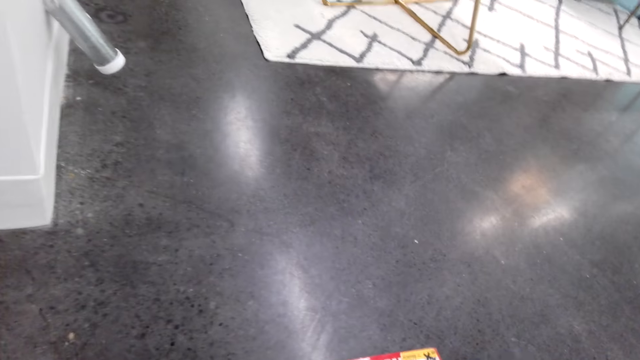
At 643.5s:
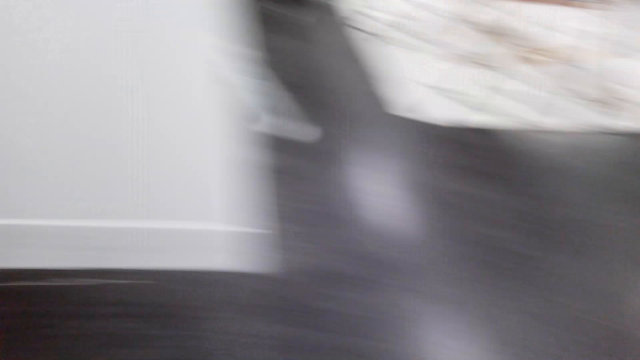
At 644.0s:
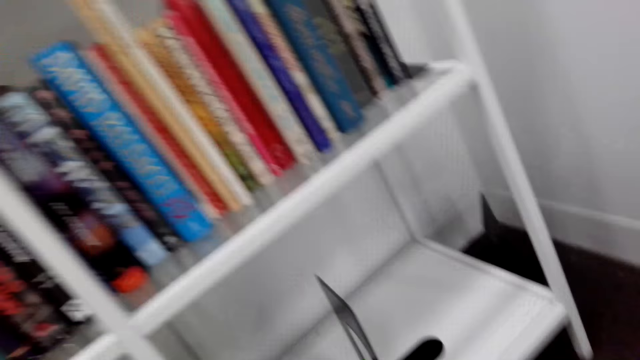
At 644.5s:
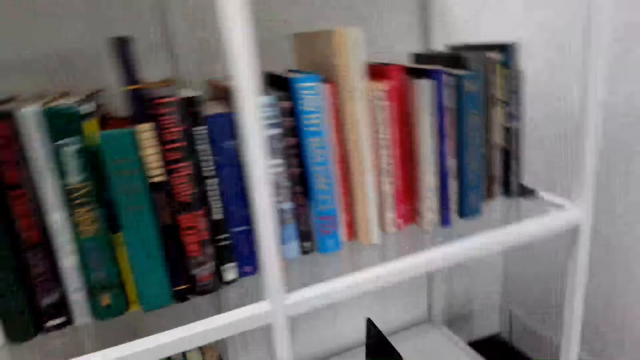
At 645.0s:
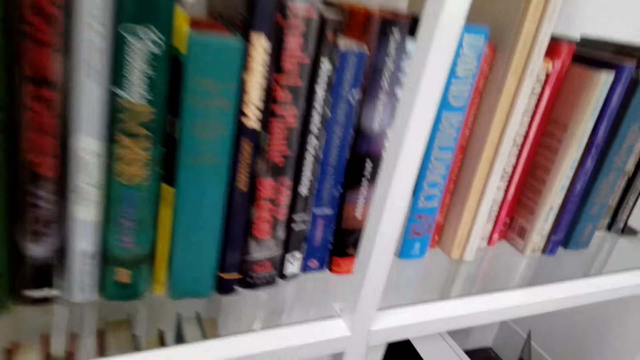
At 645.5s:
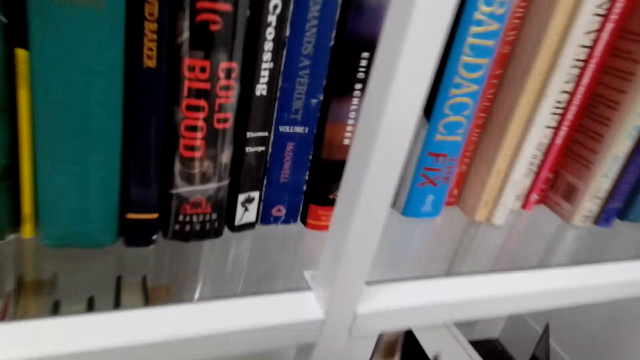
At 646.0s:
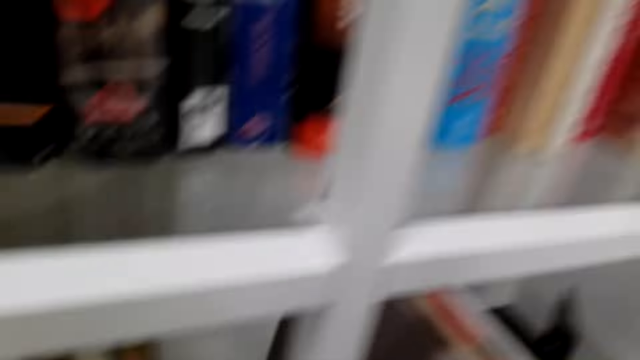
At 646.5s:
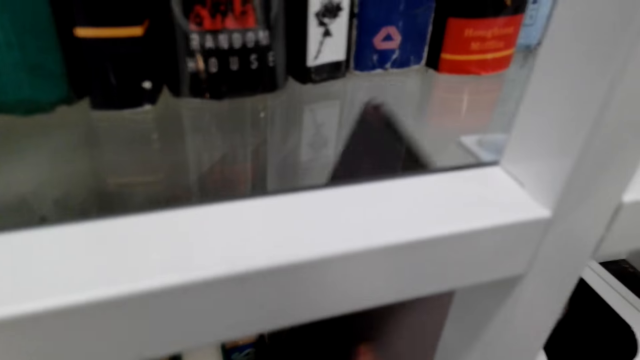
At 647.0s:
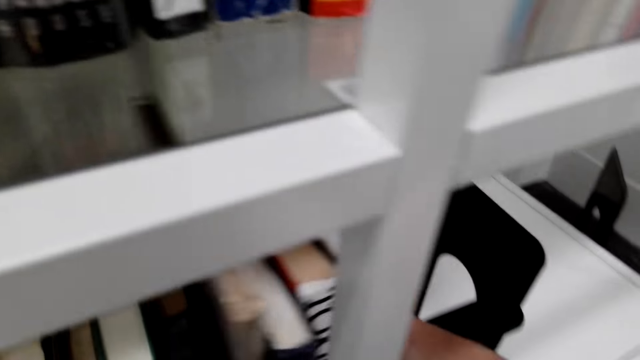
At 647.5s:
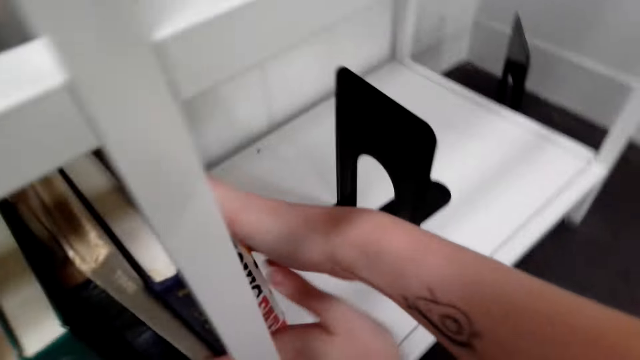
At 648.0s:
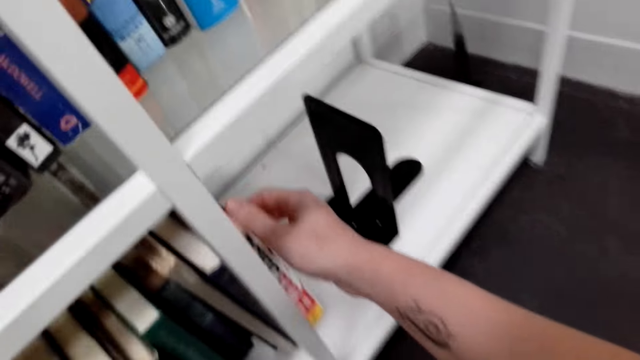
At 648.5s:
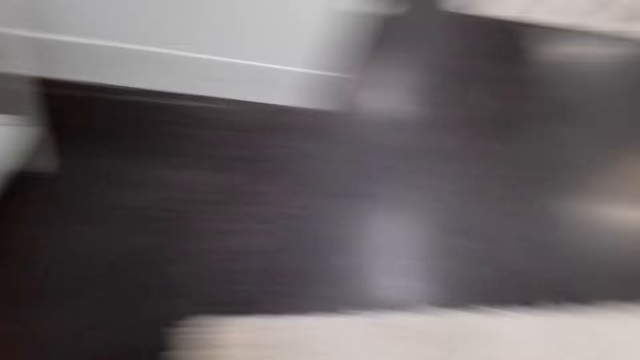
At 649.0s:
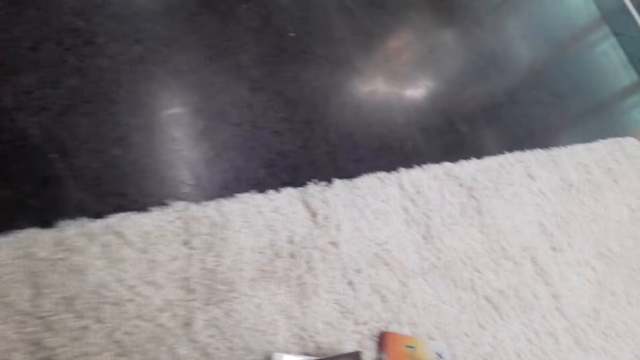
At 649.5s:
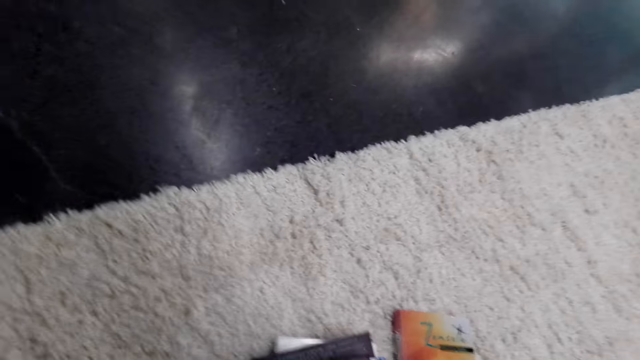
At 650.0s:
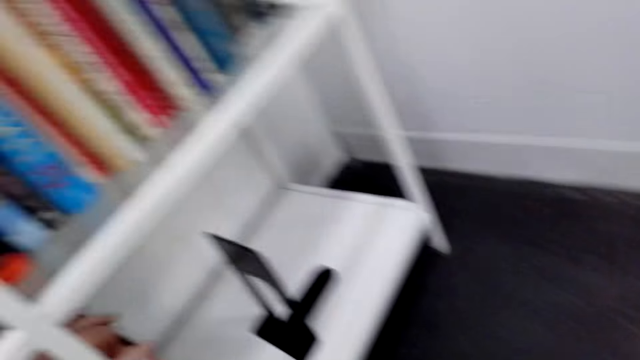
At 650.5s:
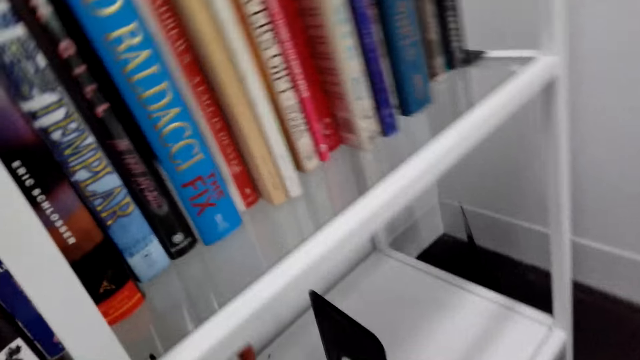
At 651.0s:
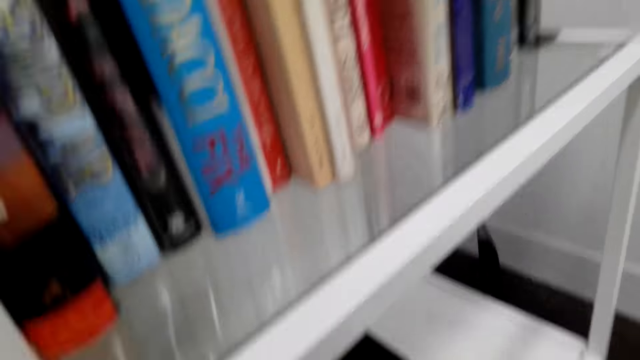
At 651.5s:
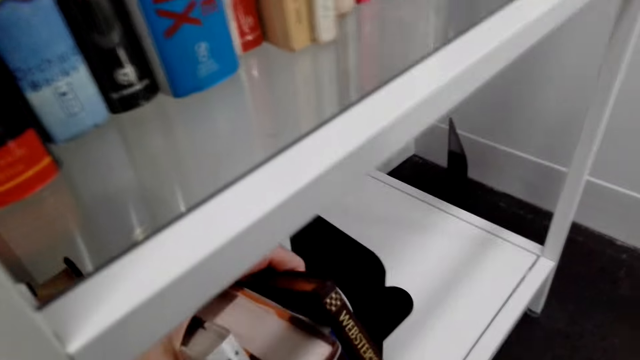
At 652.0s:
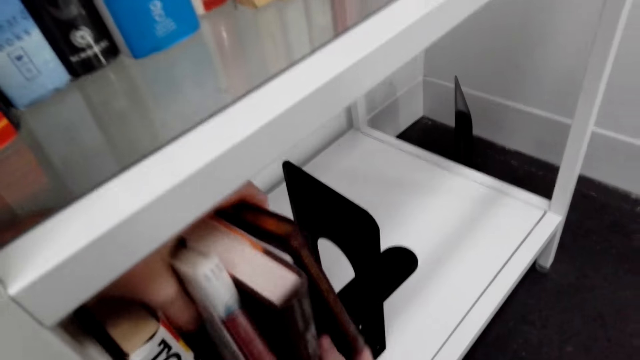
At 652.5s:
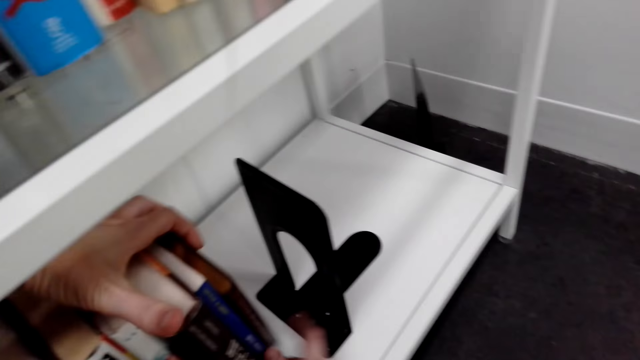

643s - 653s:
The camera wearer picks books on the floor. They move around. They arrange the books in the shelf. They move around. They pick books on the floor. They move around. They arrange the books in the shelf.

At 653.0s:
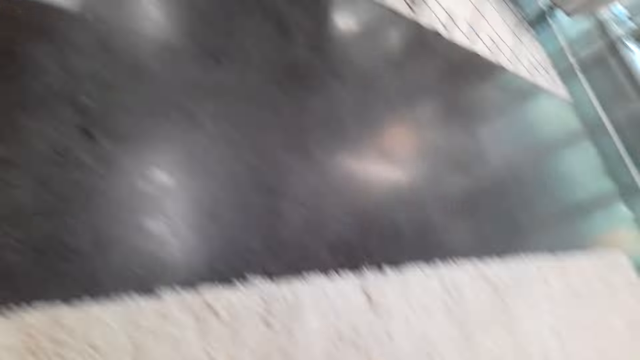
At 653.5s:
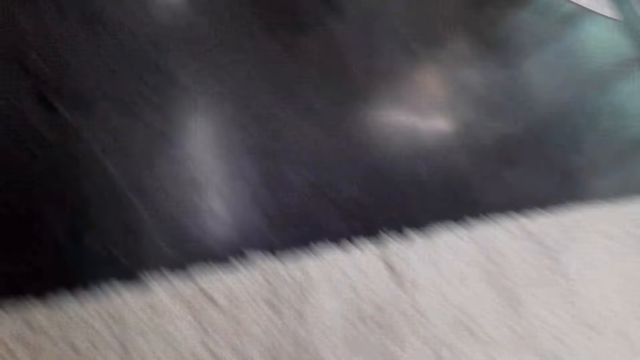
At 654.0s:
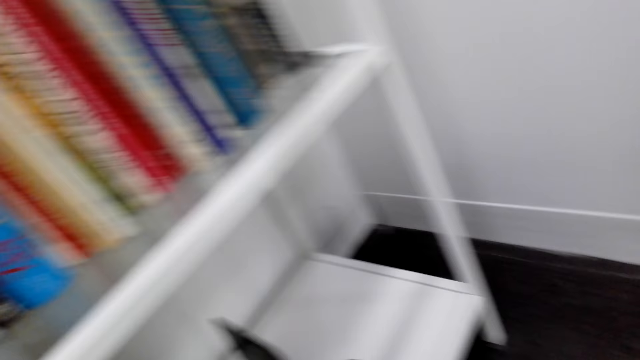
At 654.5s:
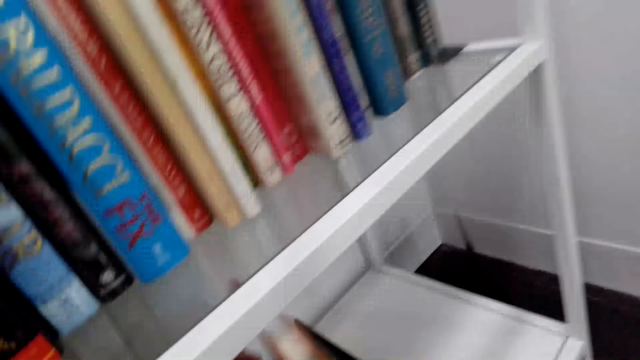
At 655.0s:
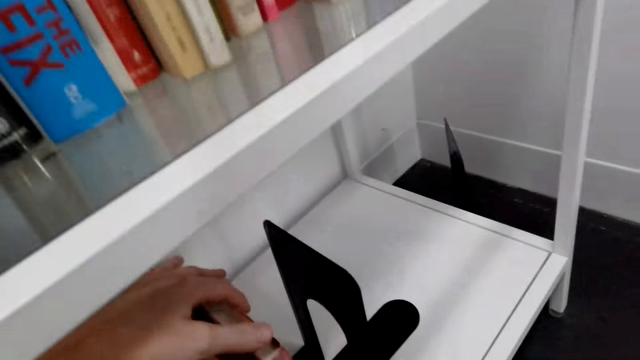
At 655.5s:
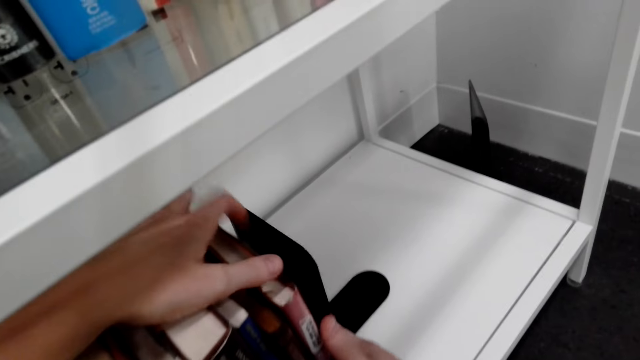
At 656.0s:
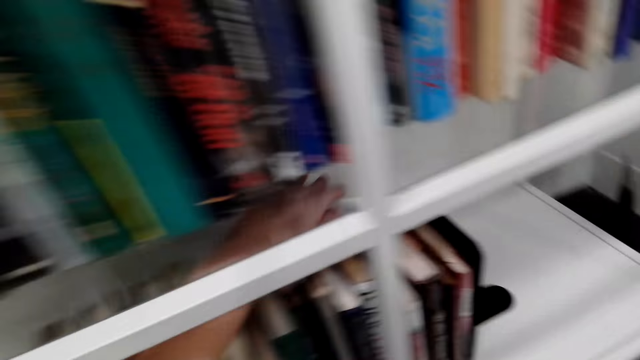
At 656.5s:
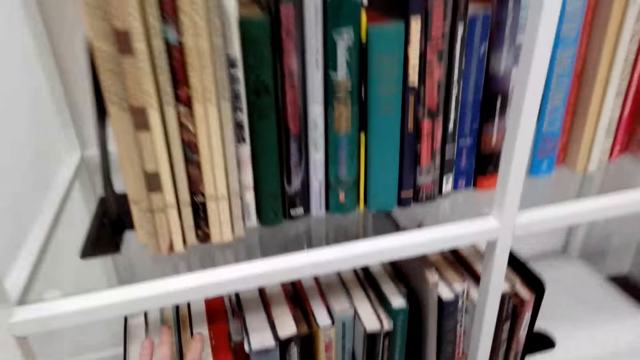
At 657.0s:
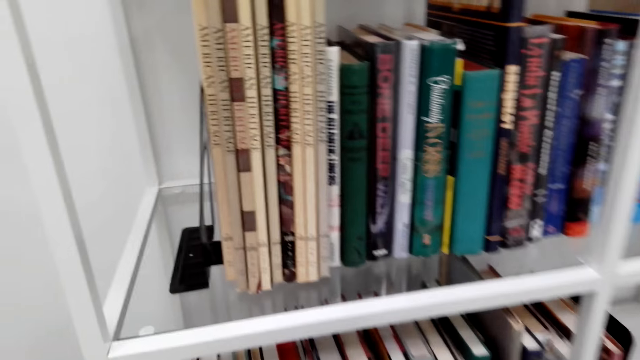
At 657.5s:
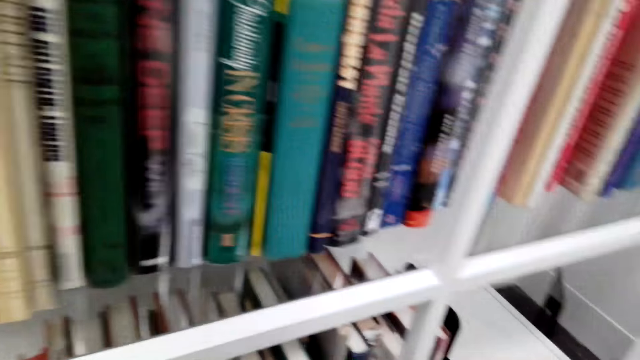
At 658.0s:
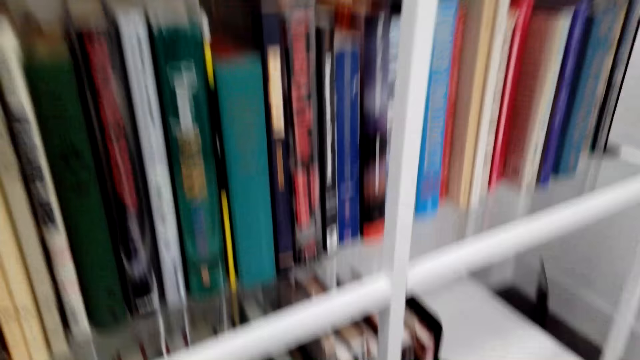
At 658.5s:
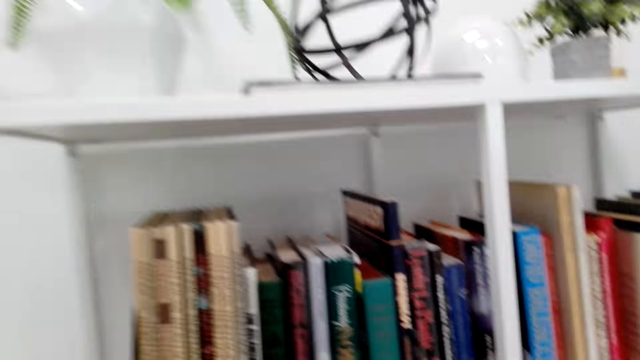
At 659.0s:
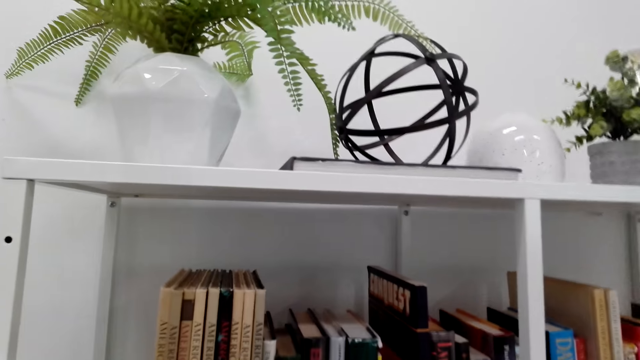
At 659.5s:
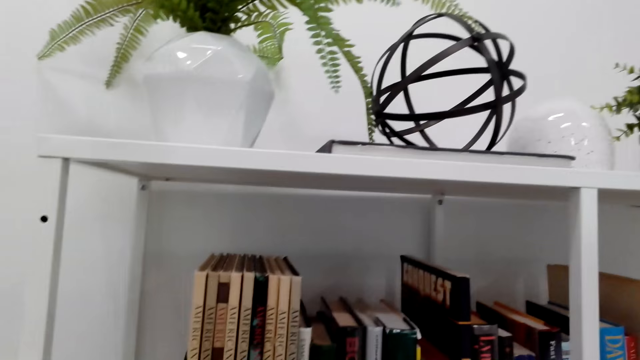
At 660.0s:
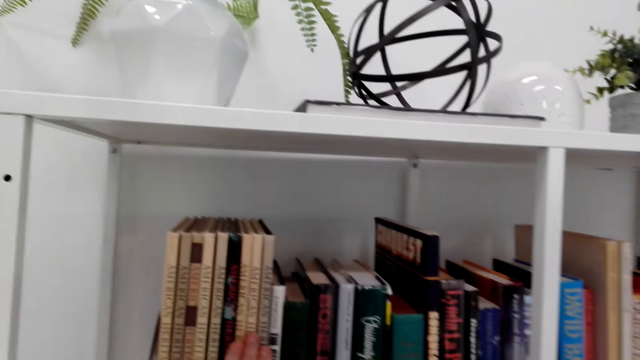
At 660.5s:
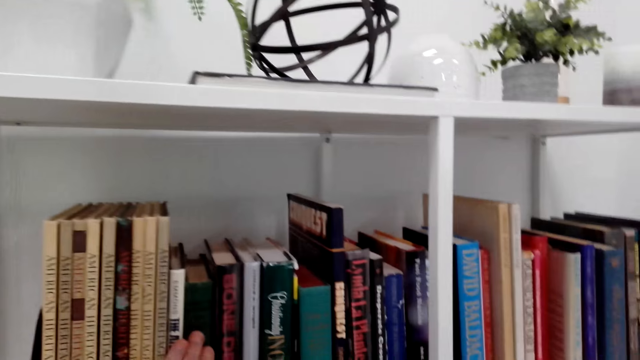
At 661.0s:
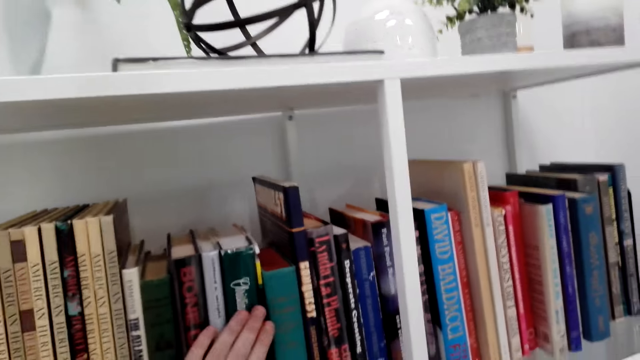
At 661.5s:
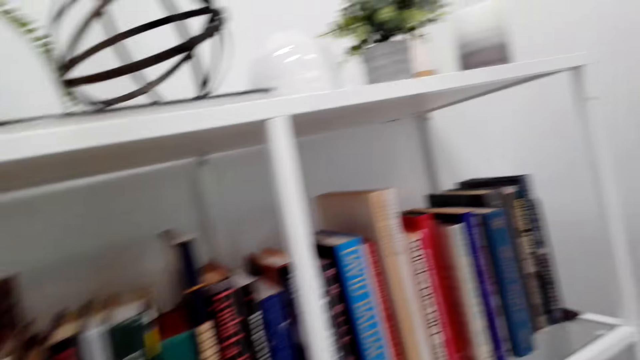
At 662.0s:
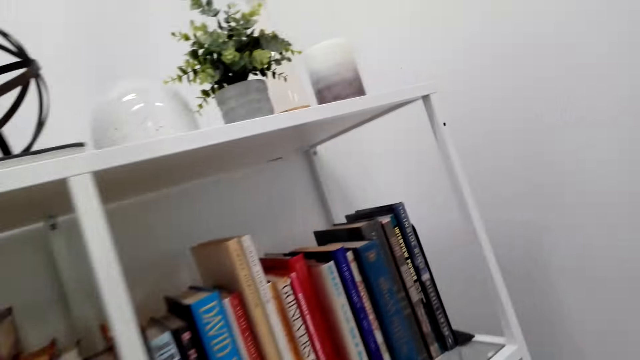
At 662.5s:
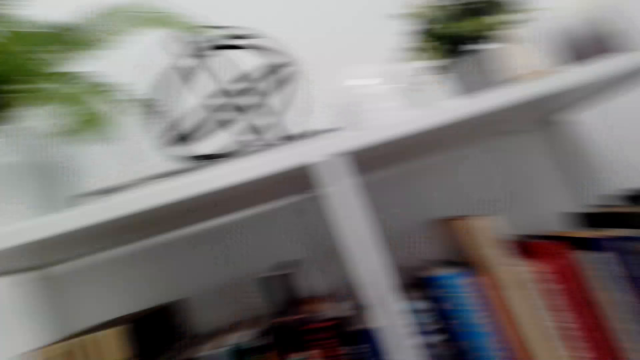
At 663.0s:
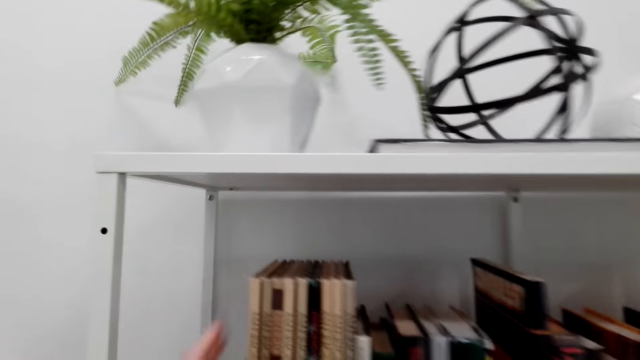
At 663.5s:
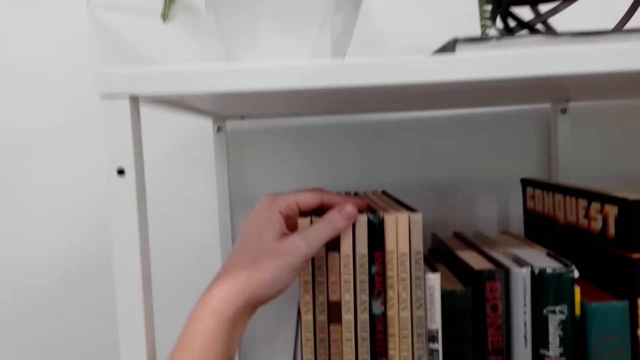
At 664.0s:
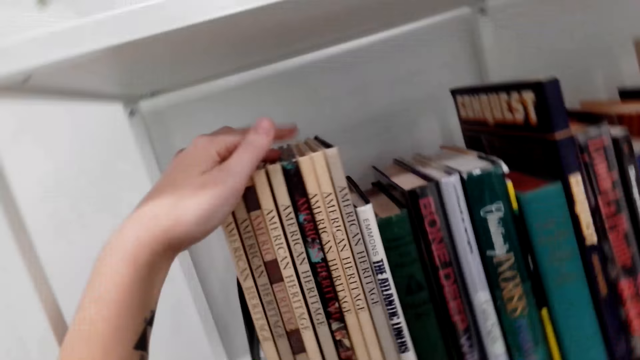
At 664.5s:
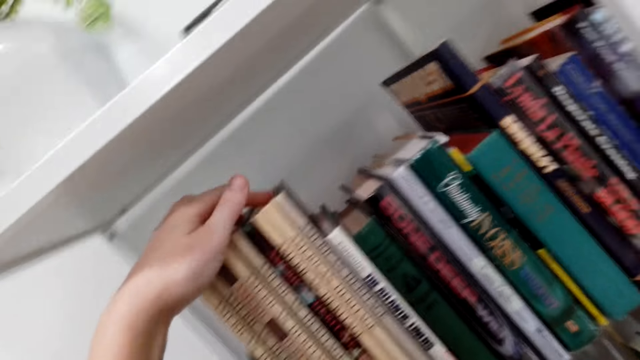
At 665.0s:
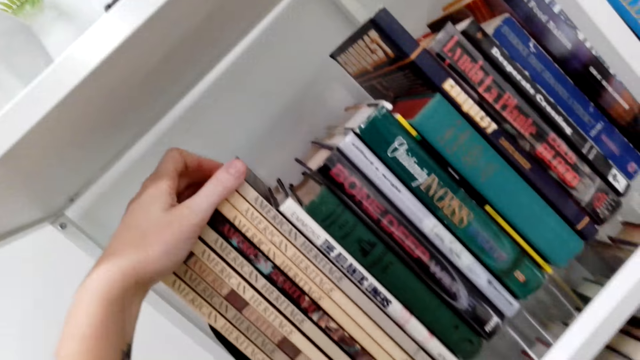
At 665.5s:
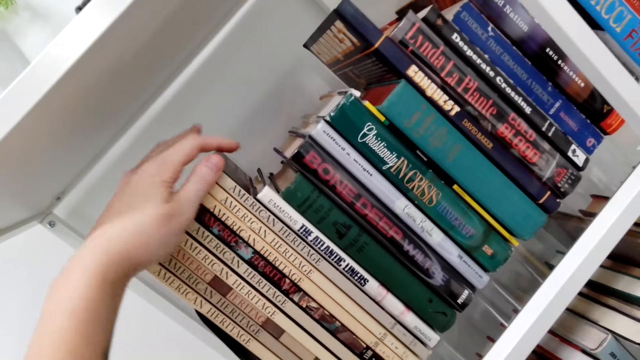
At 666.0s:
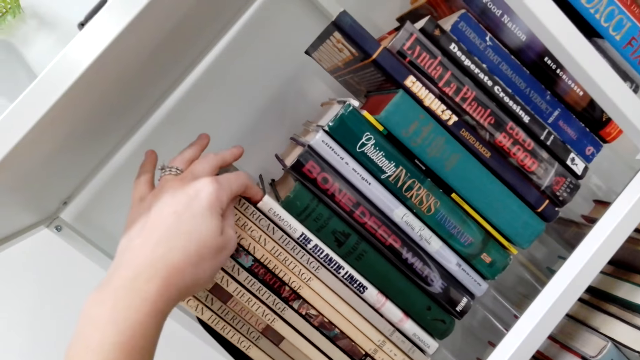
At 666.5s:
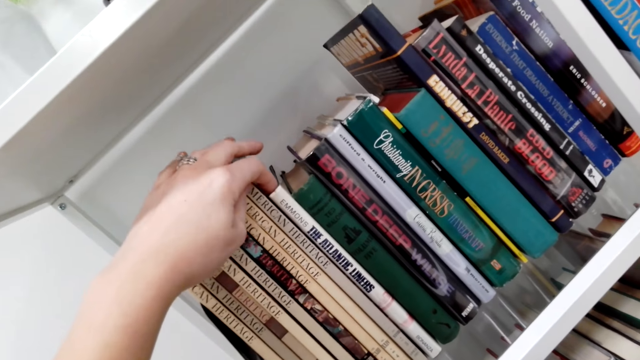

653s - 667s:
The camera wearer moves around. They look at the floor. They arrange the books in the shelf. They move the book holder in the shelf. They move around. They look around. They look at the books on the shelf. They touch the books. They move around. They adjust the books in the shelf. They touch the books.
